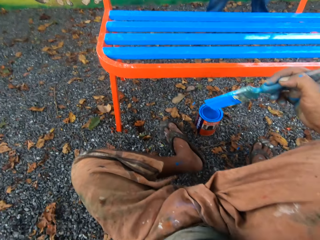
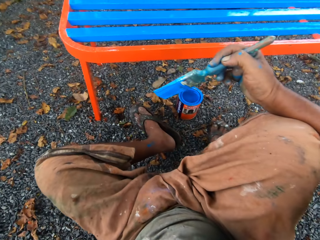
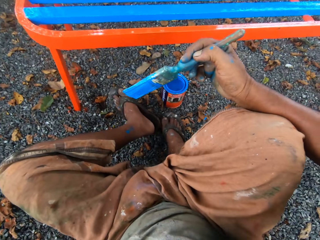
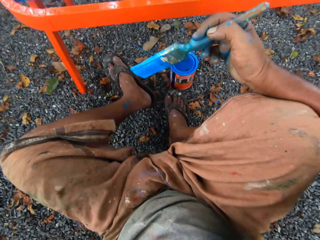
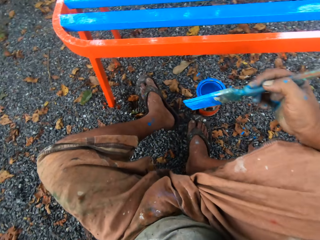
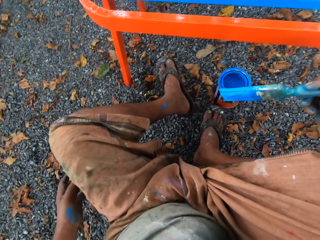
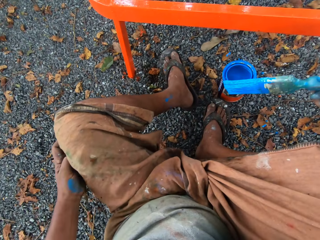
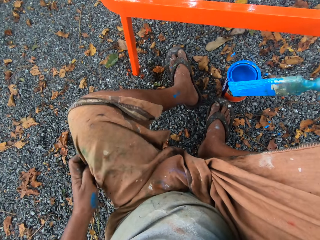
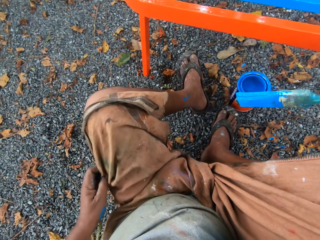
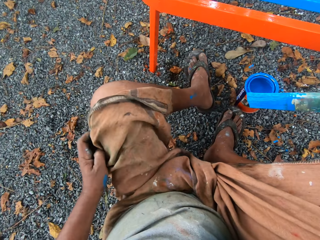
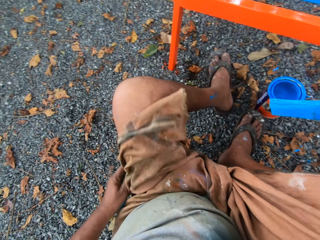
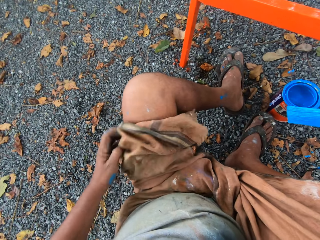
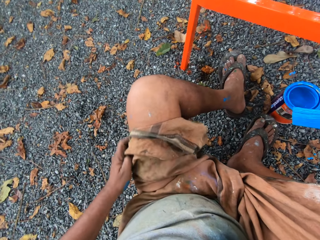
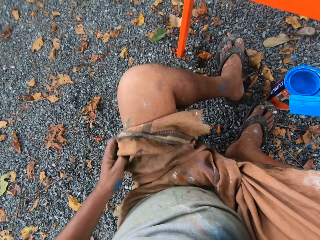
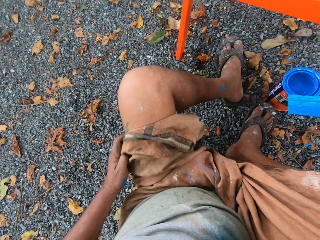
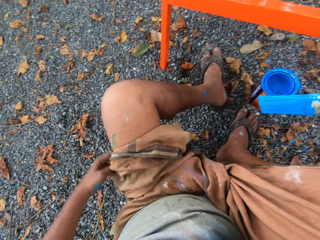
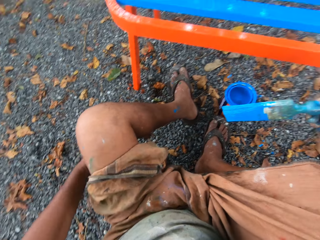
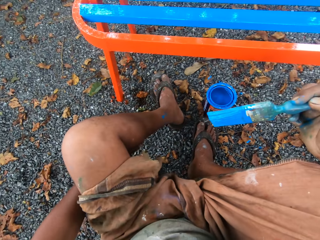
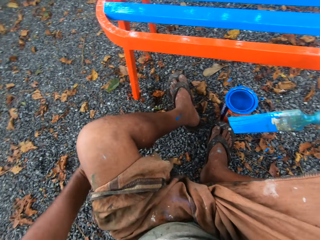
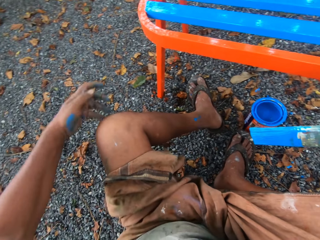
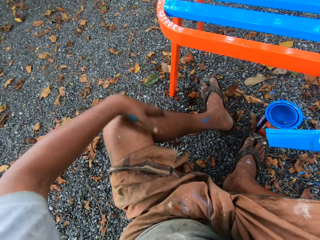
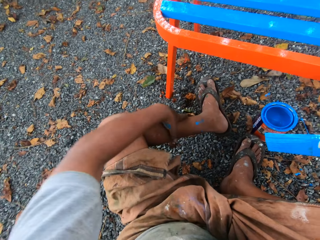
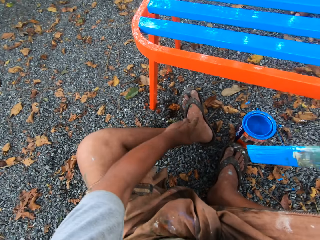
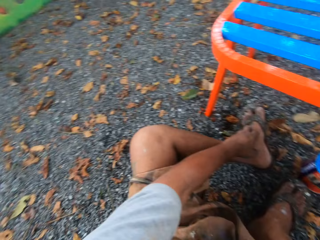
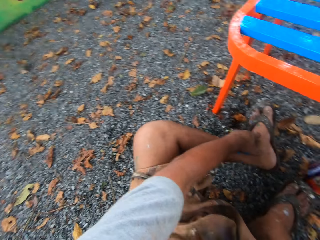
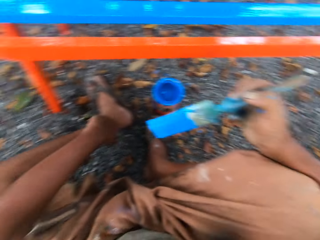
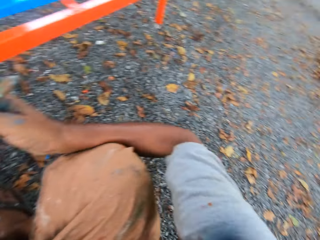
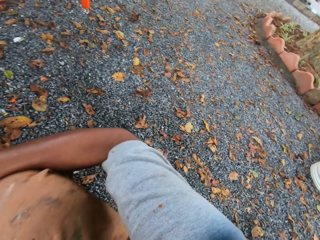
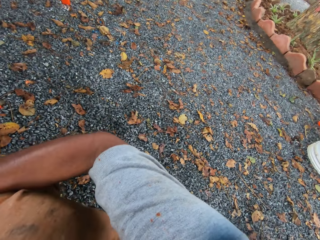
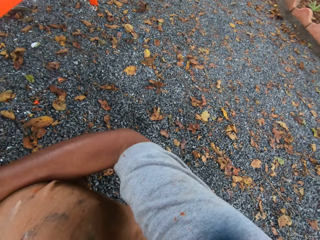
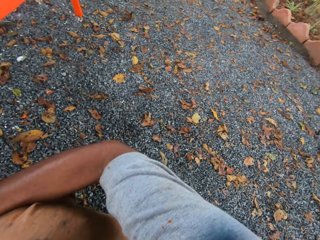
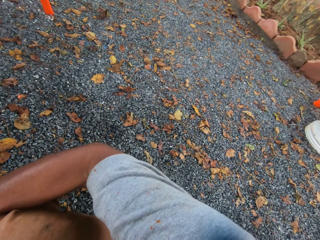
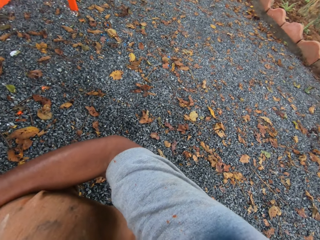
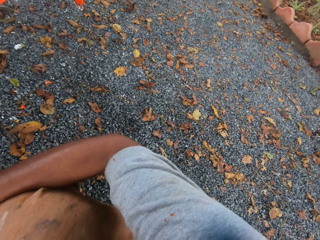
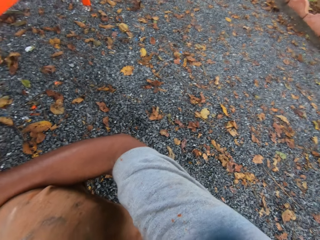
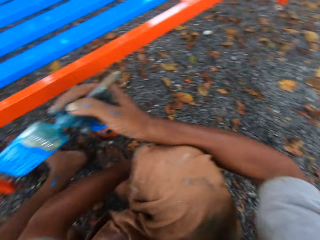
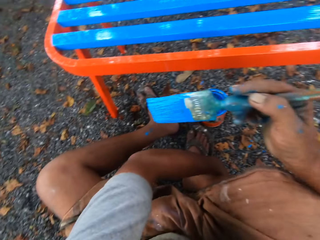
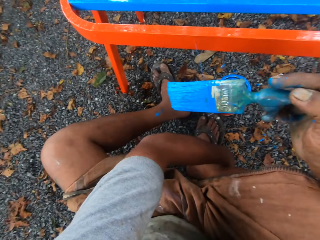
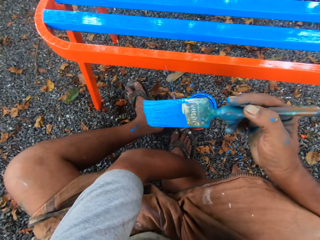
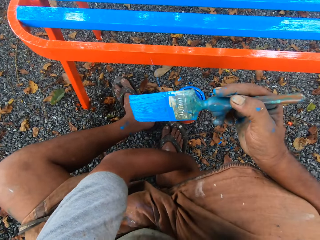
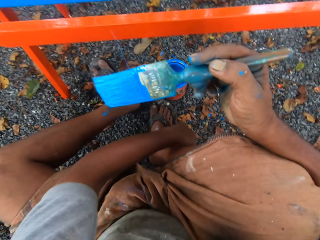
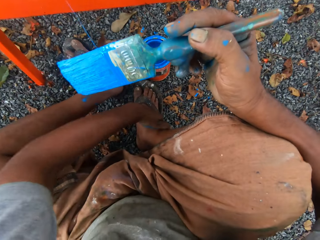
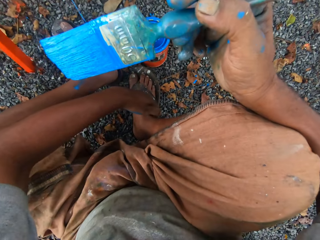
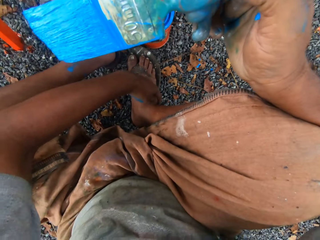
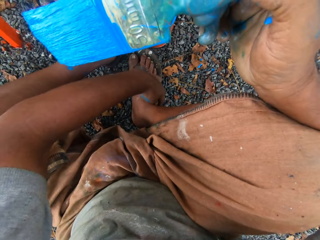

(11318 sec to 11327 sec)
The camera wearer adjusts his position along the metal bench. He scratches his leg. He touches his leg. He looks around the compound.

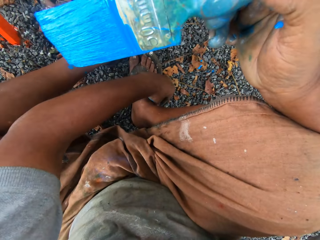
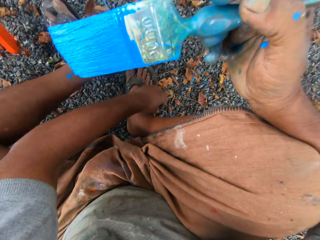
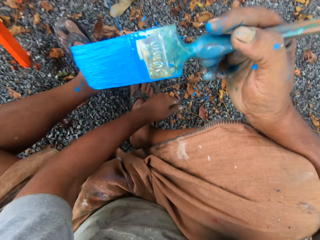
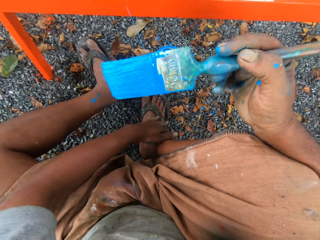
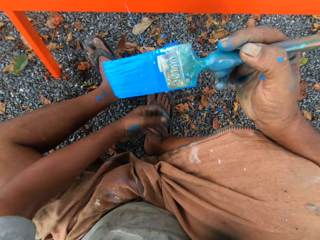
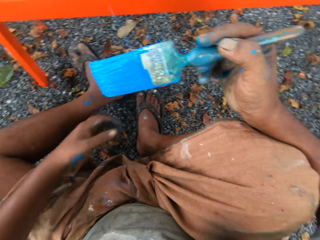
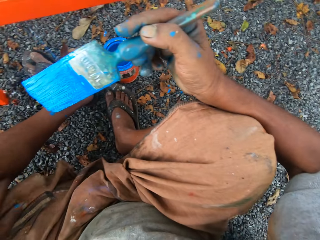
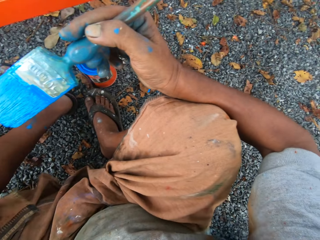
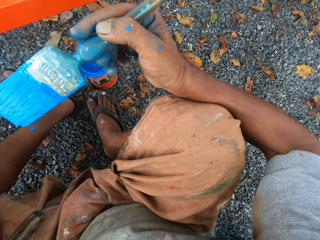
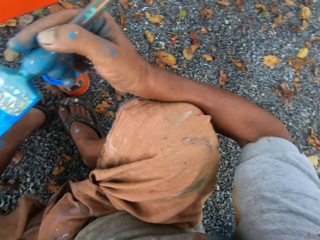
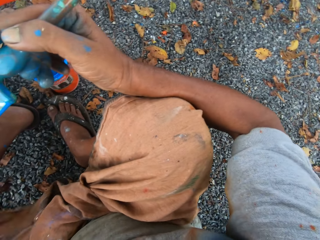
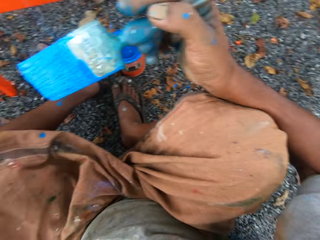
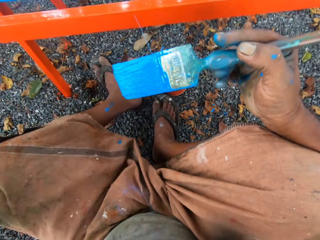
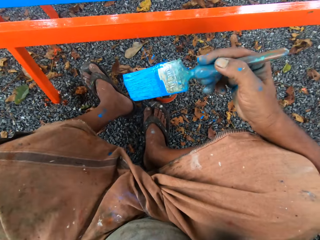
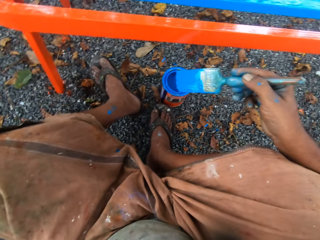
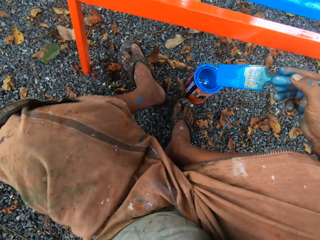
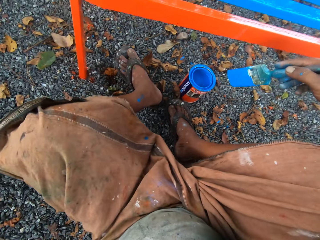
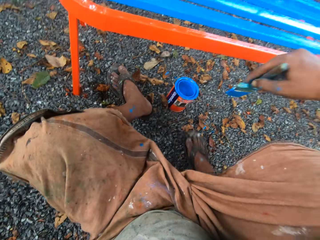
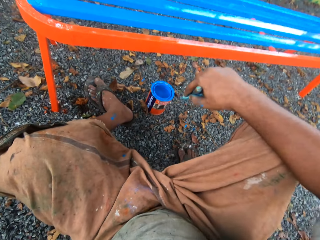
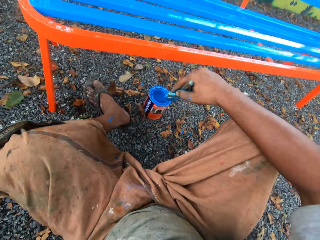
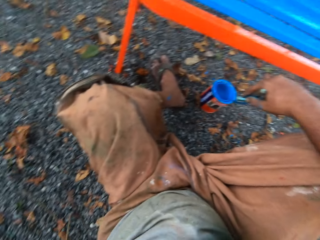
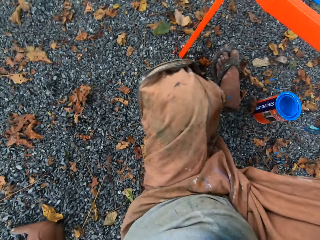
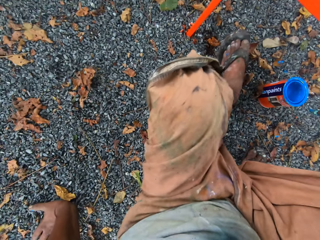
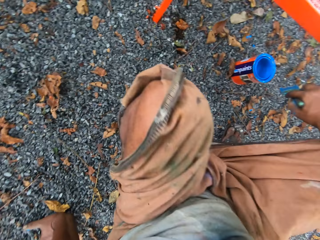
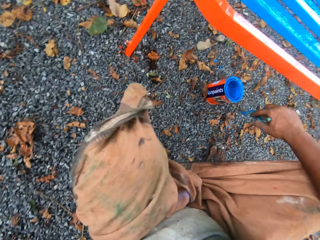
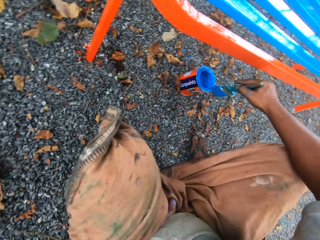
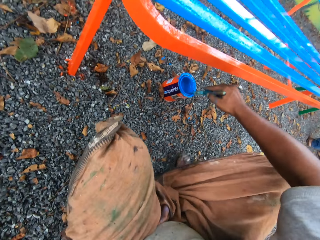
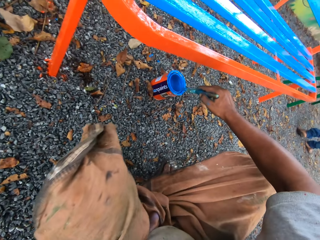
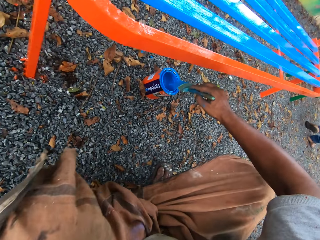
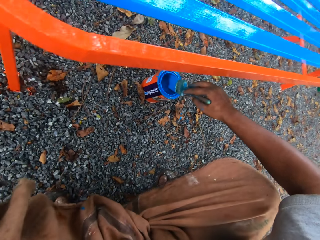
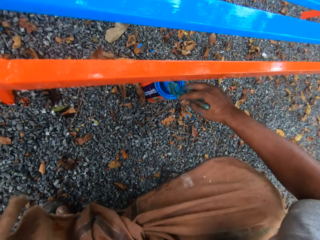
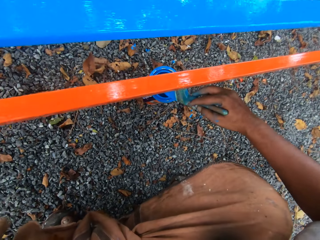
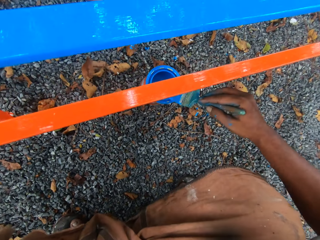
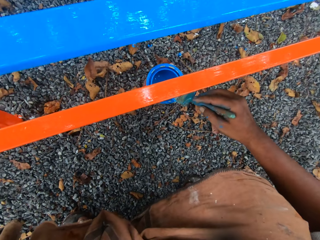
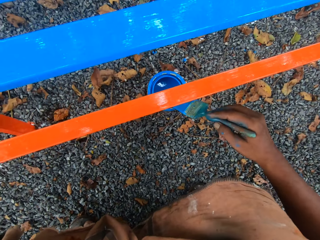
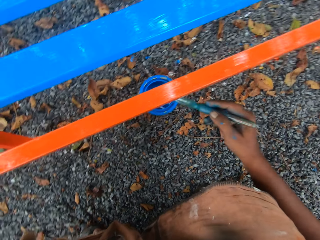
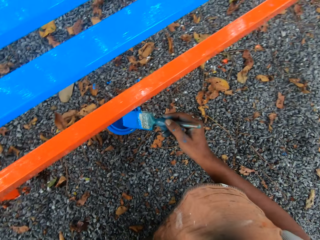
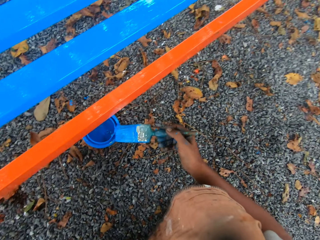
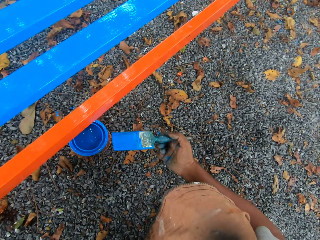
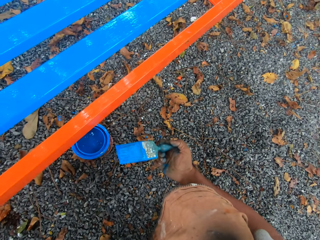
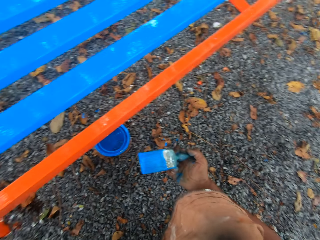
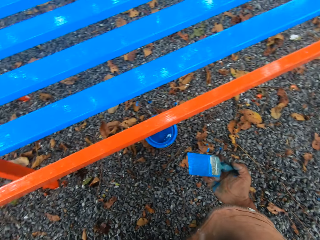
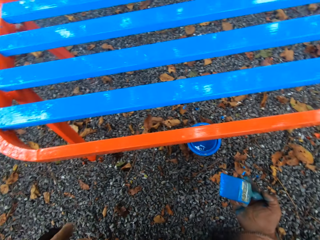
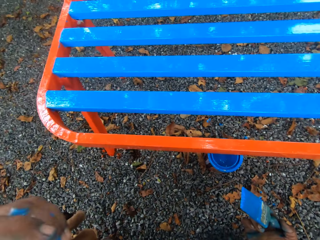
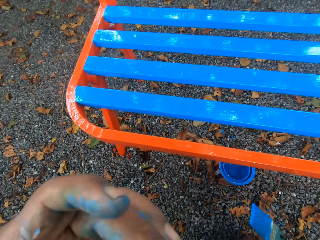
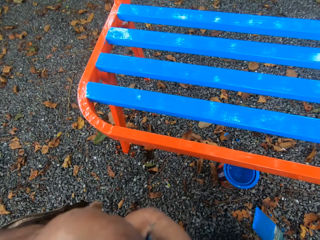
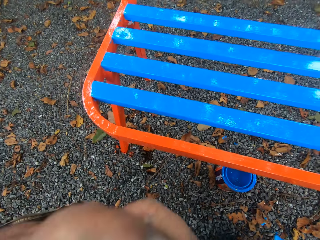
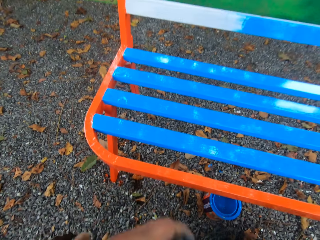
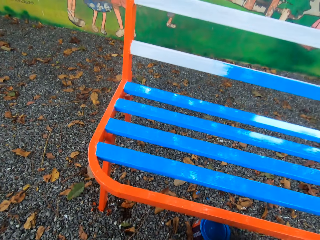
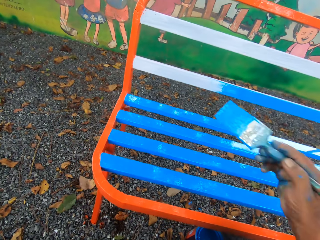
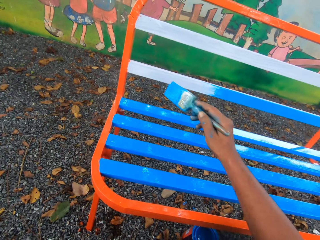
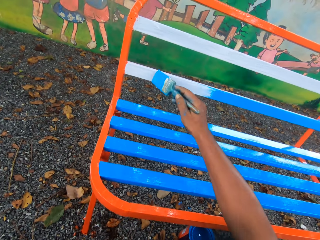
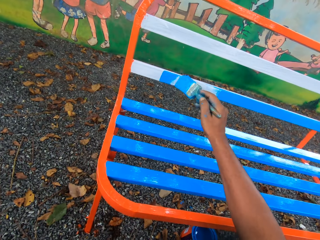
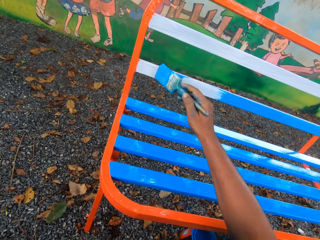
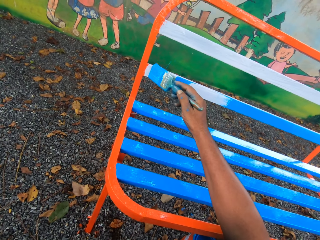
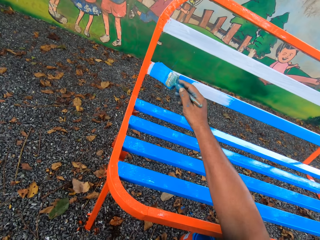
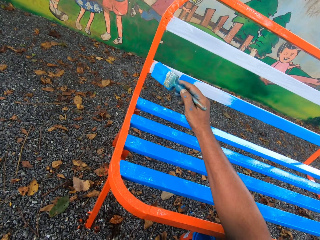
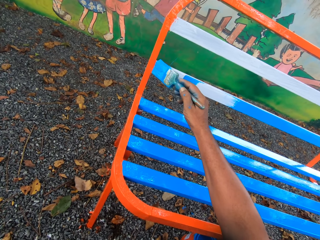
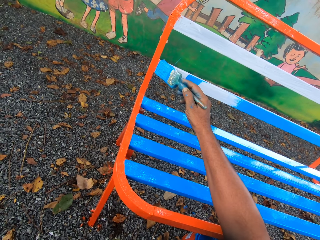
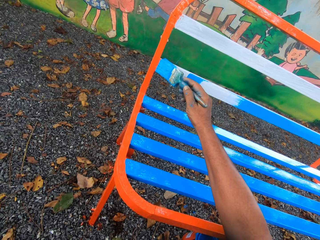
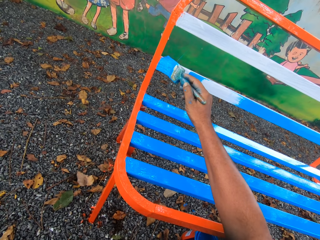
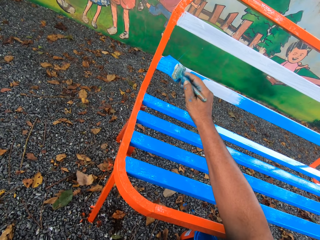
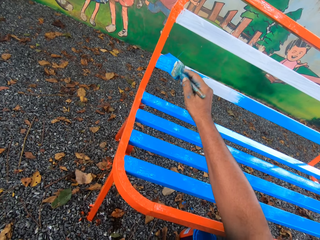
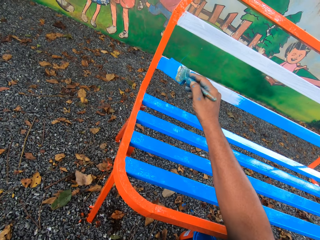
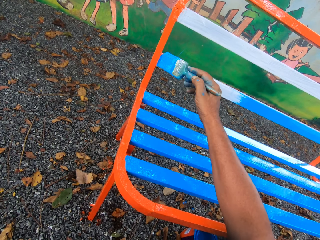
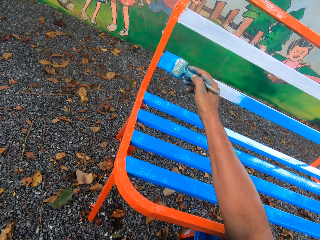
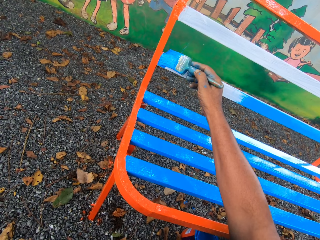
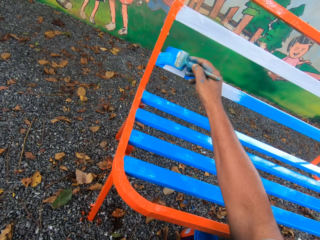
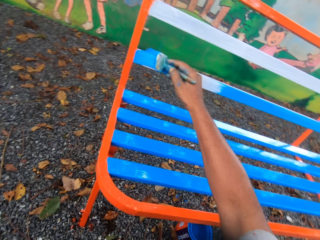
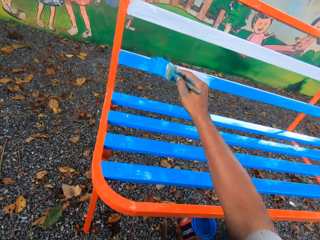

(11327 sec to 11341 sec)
The camera wearer adjusts his cloth. He squats. A person walks around the compound. The camera wearer dips the paint brush in his right hand into the container of paint on the floor. He cleans the paint brush with the mouth of the paint container. He does something. He paints the chair with the paintbrush in his right hand.
